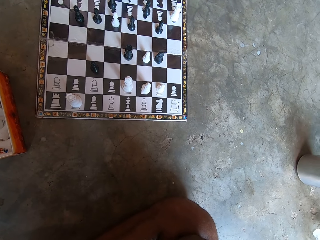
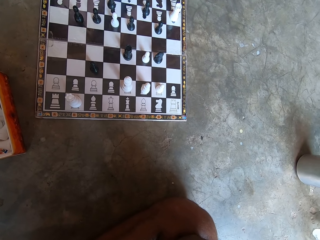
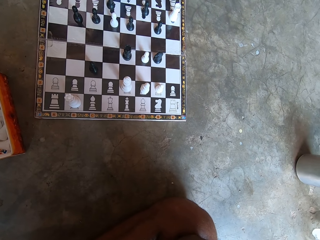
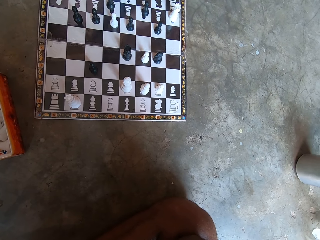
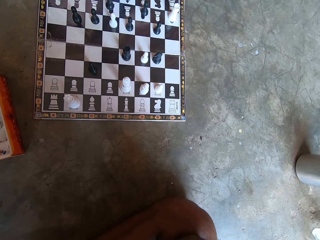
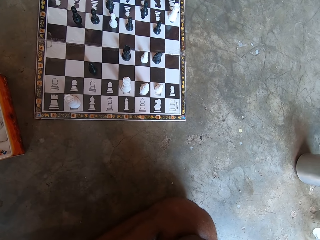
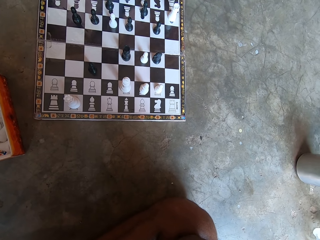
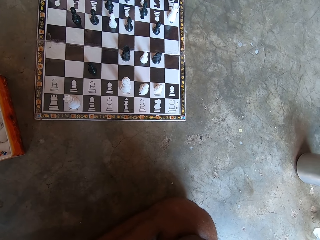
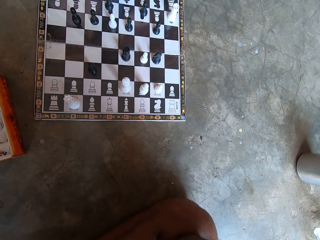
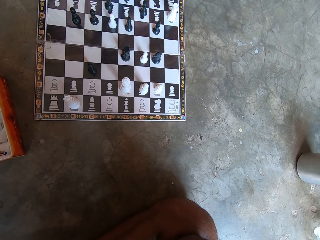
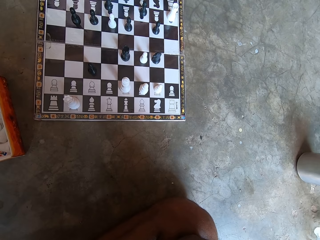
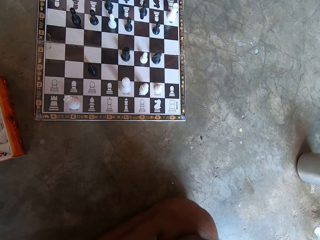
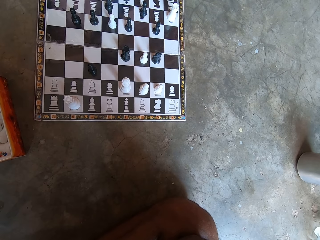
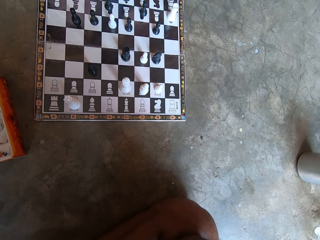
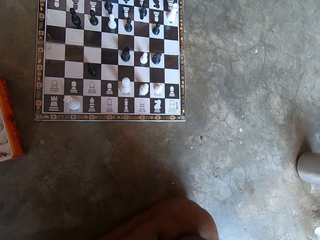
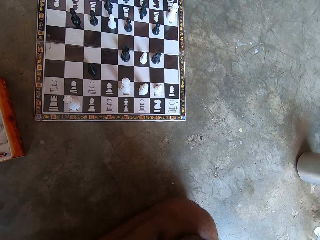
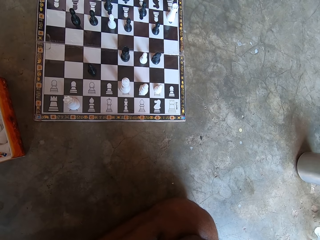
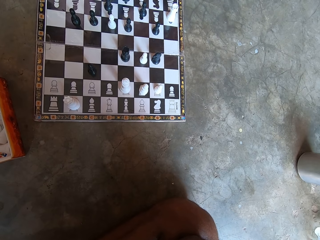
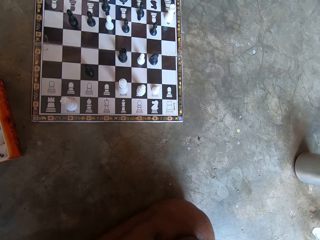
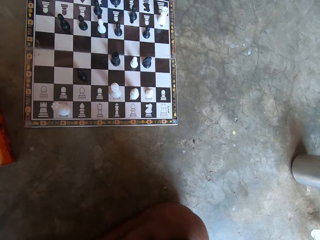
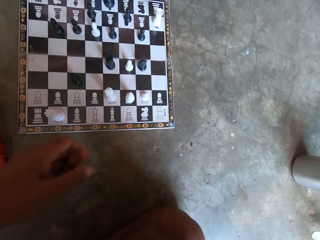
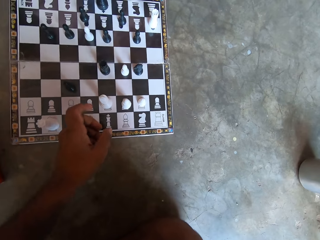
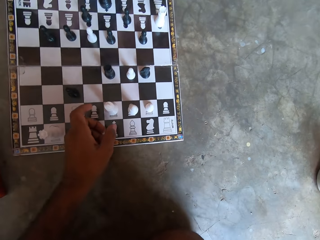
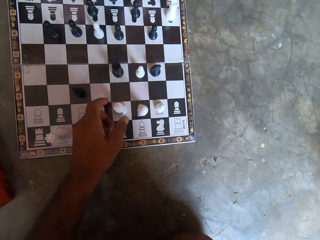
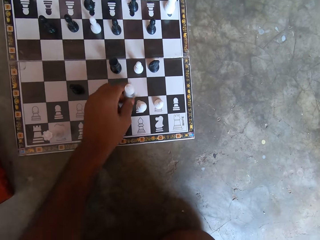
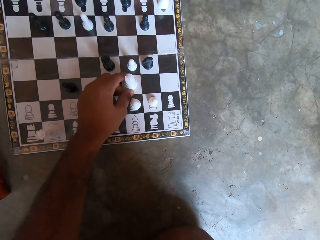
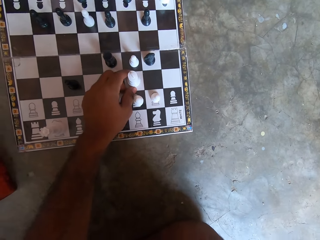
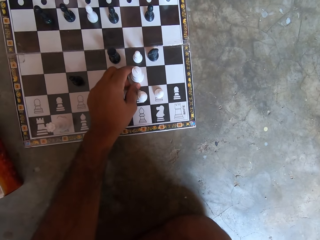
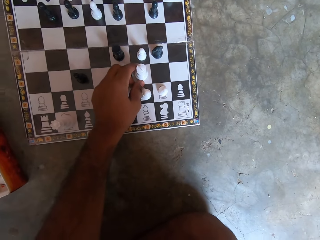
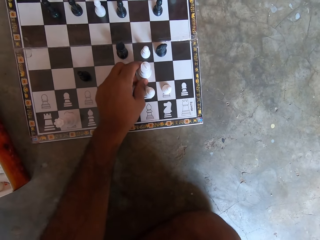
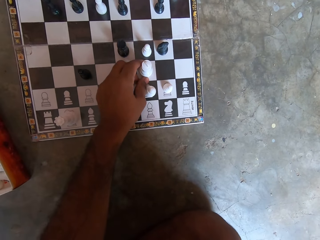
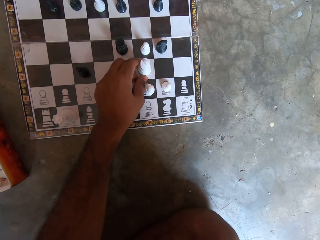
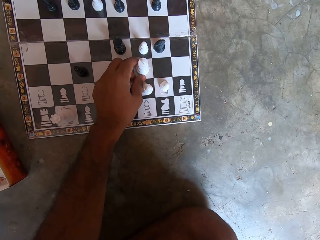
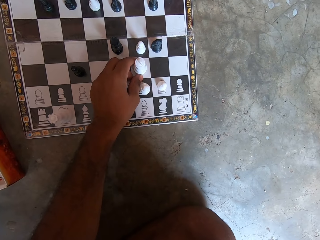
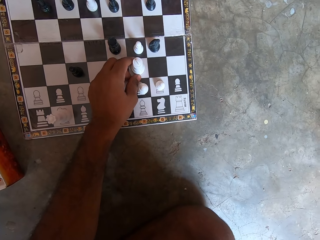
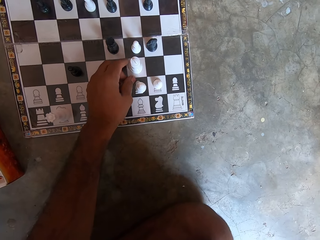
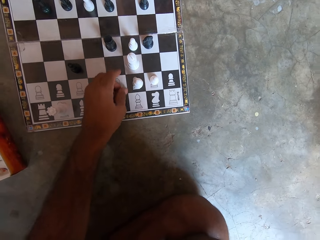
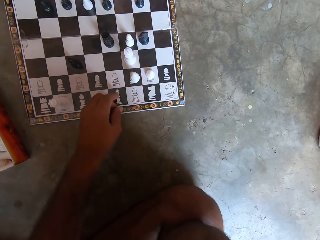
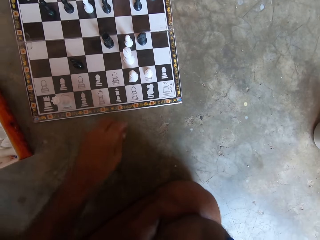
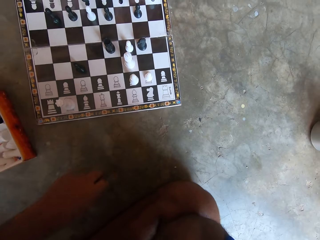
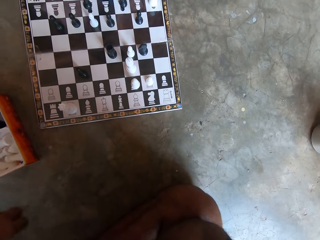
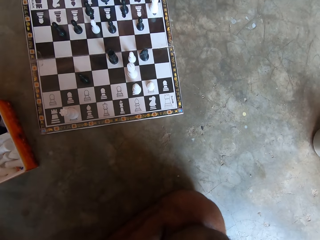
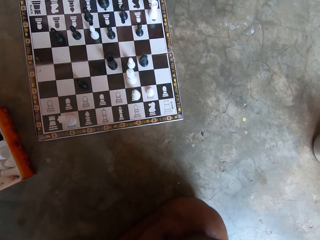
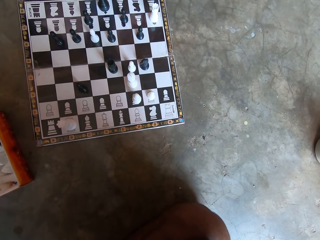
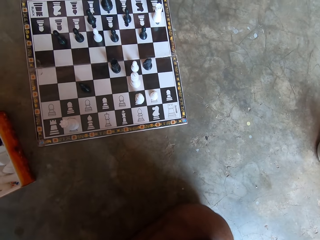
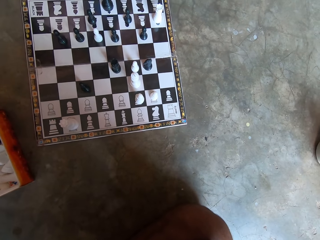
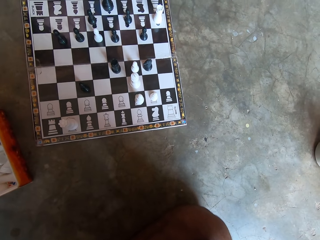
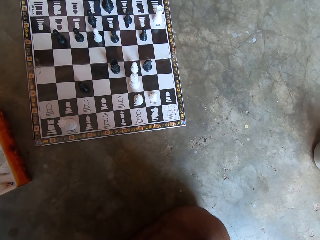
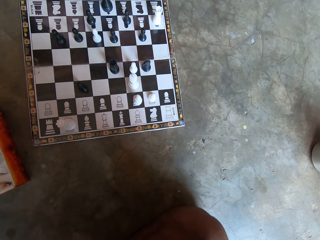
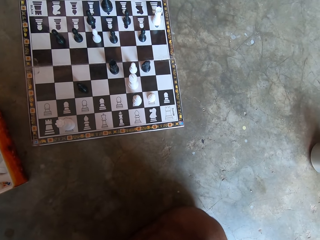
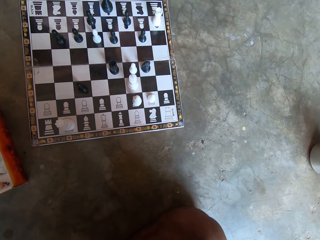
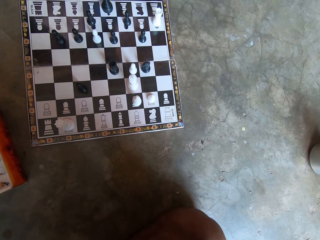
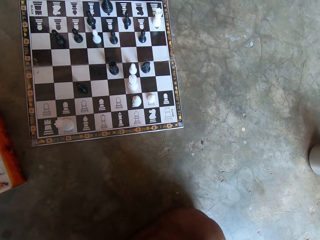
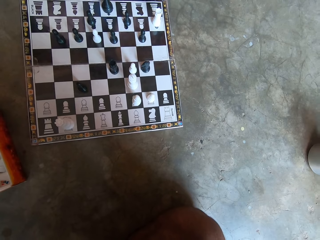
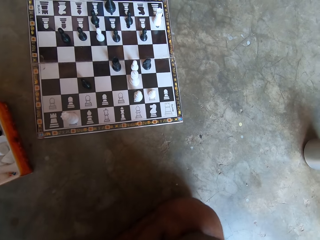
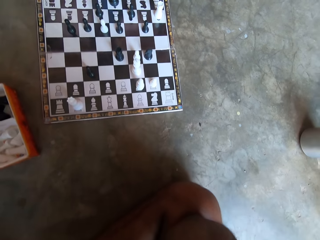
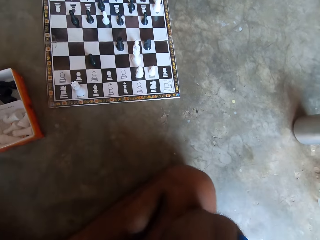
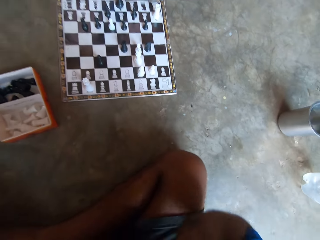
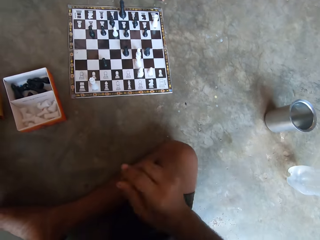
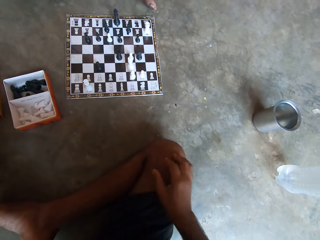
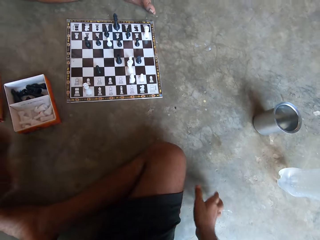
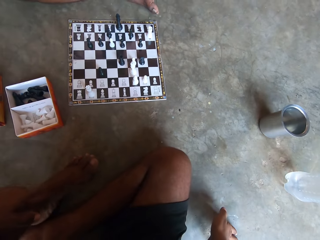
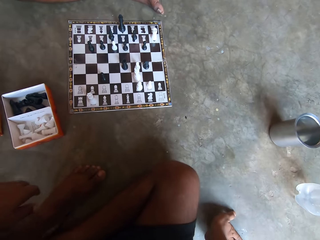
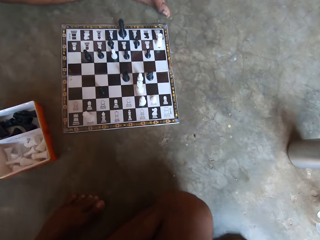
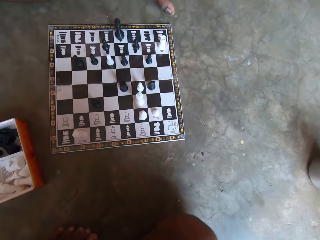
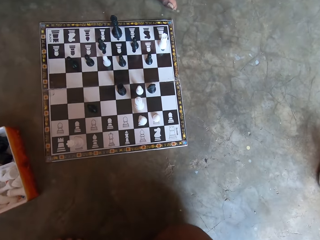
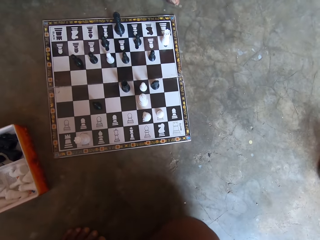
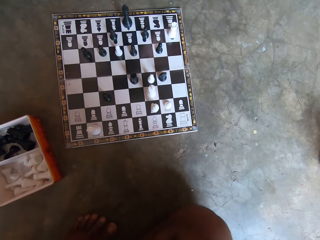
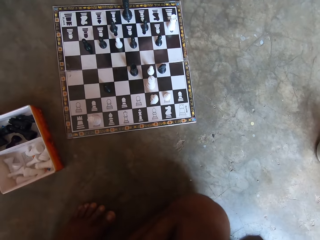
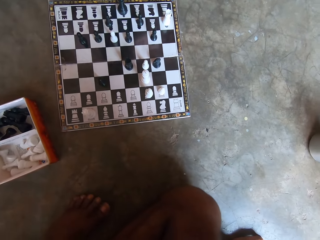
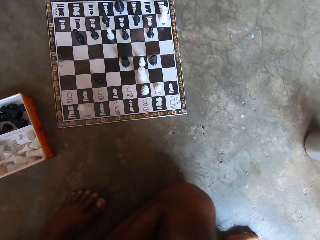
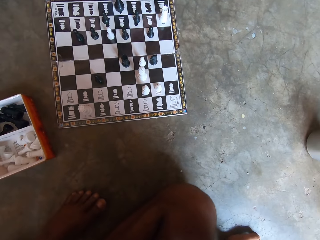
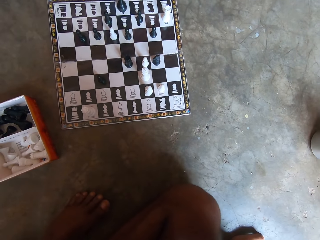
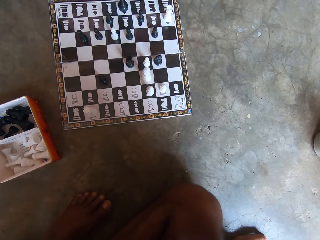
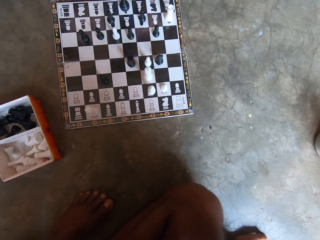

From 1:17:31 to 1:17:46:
The camera wearer moves a rook on the chessboard. He moves his hand backwards. He moves his foot. He places his hand on the floor.

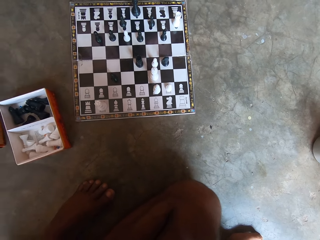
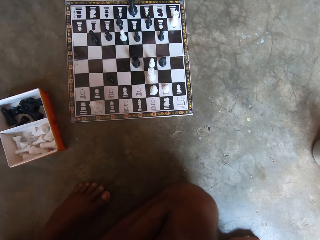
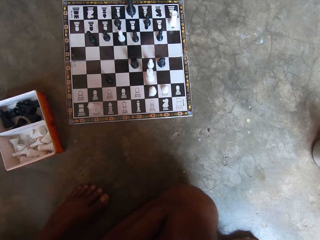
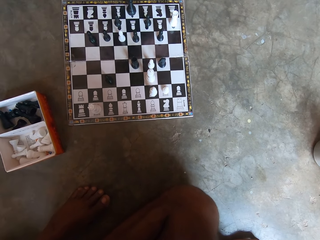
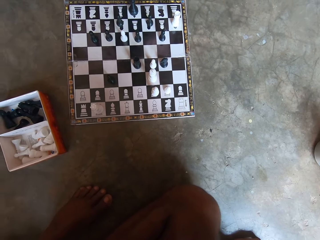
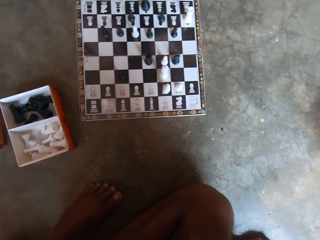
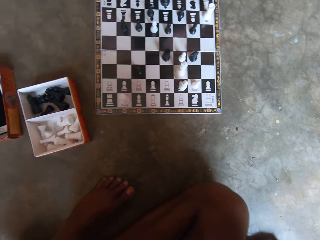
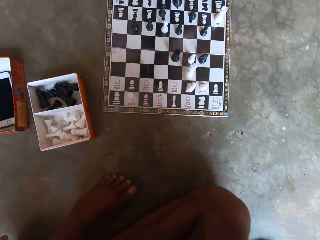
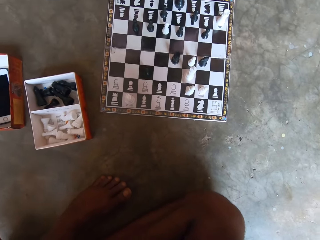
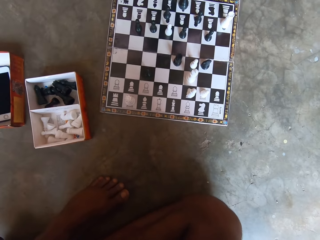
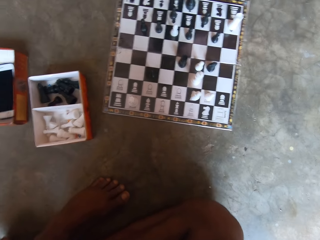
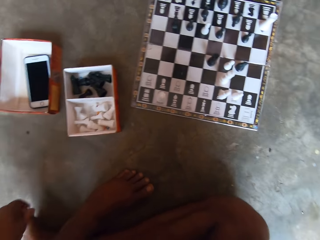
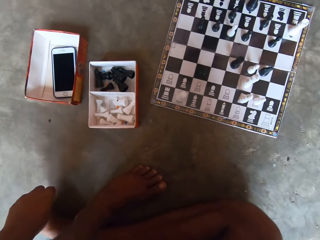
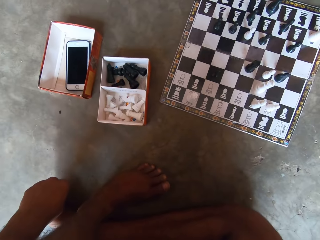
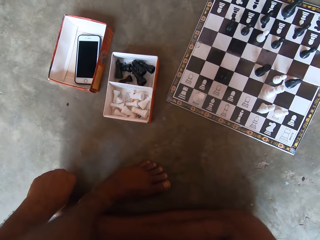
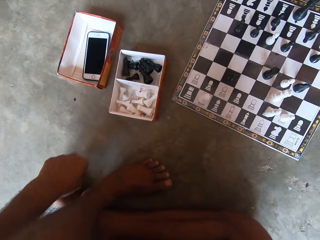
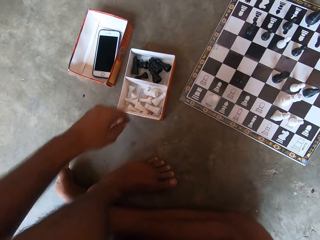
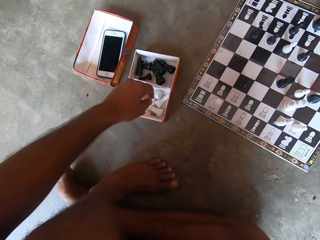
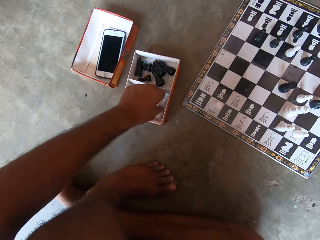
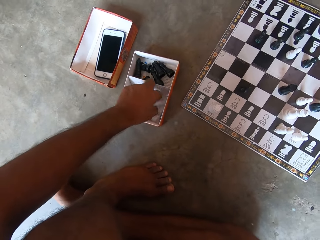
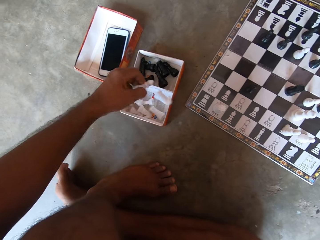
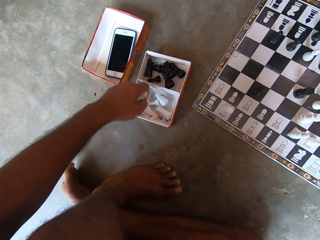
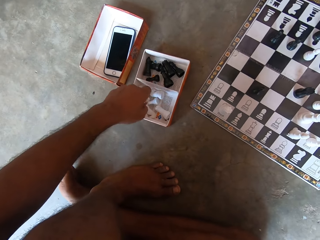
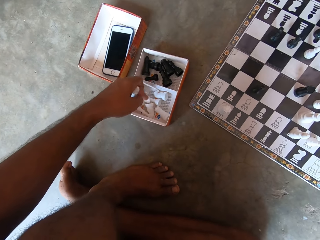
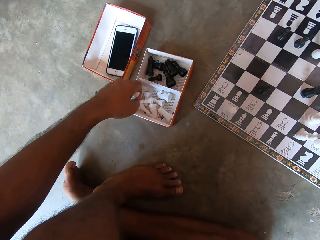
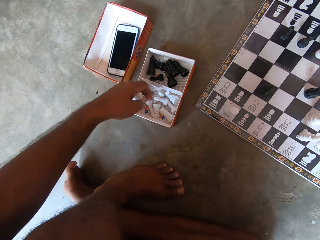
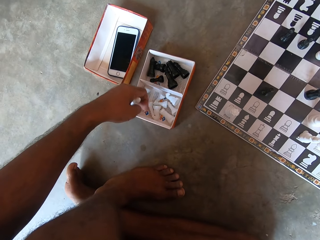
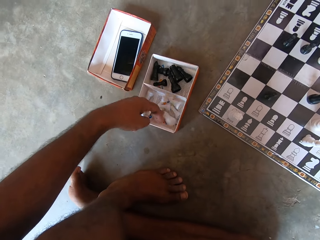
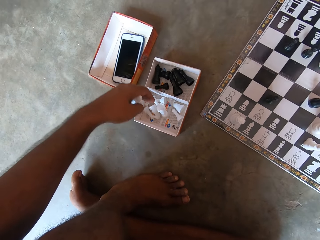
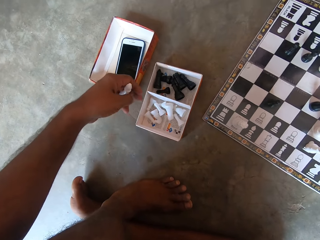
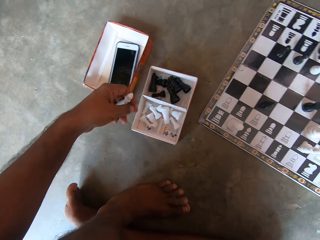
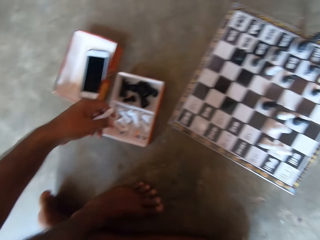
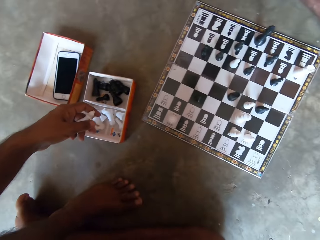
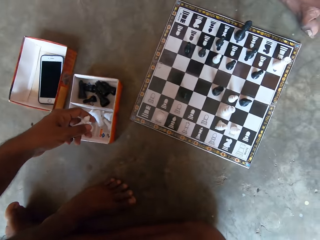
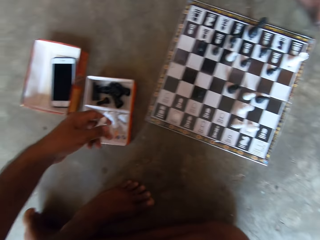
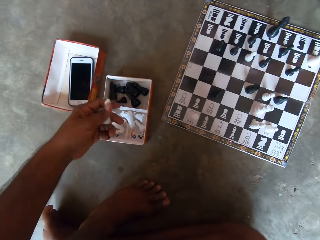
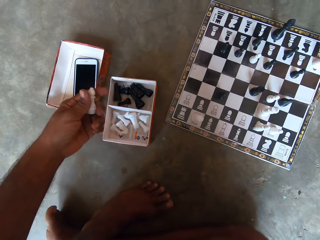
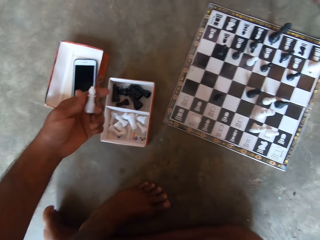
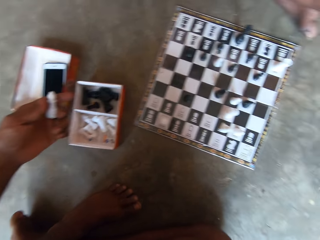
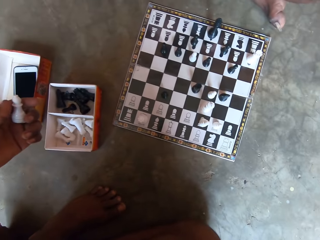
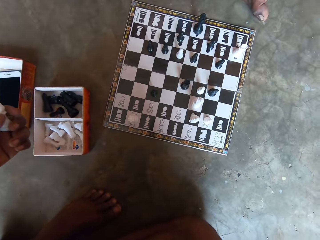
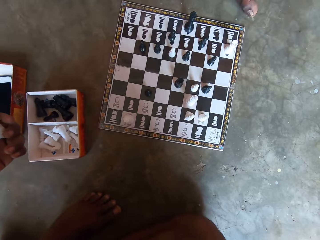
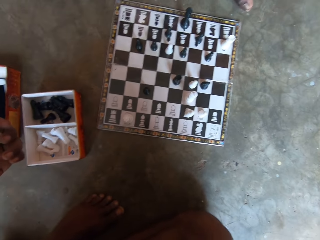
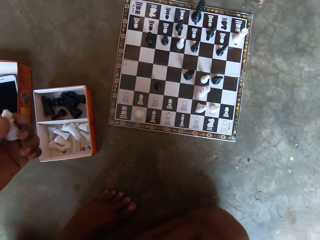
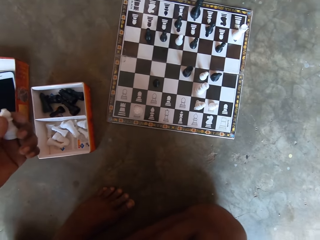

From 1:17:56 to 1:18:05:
The camera wearer picks up chess pieces in a chess piece box.
